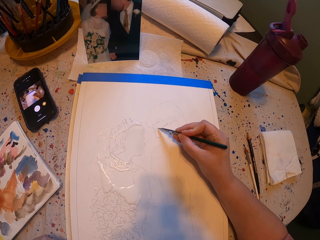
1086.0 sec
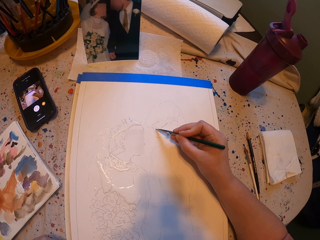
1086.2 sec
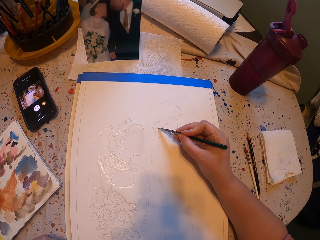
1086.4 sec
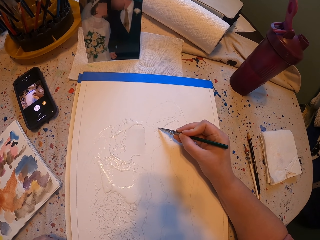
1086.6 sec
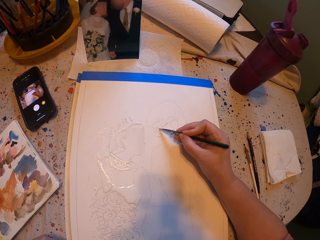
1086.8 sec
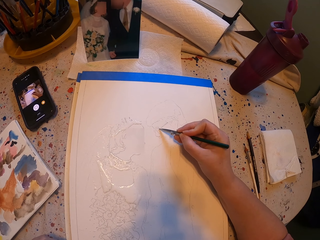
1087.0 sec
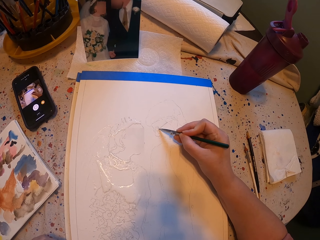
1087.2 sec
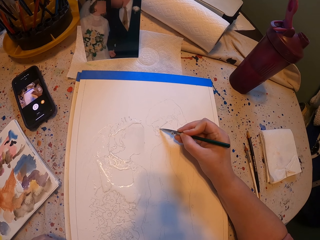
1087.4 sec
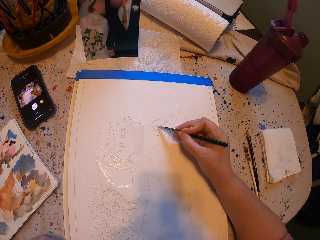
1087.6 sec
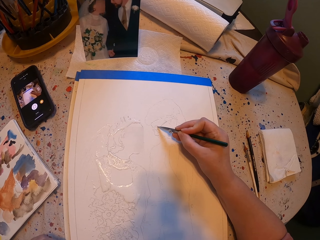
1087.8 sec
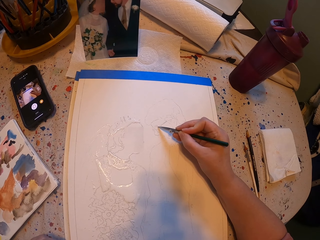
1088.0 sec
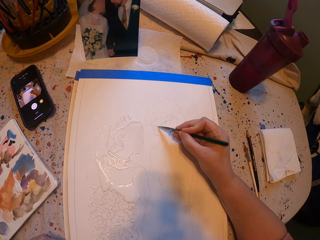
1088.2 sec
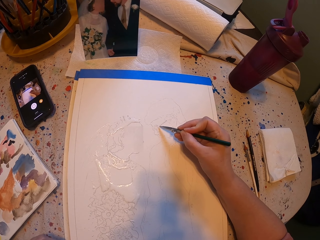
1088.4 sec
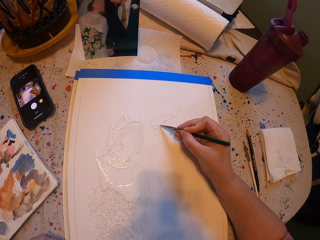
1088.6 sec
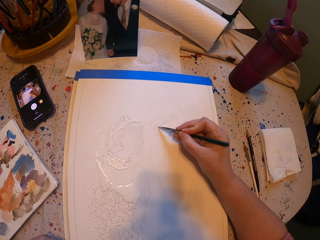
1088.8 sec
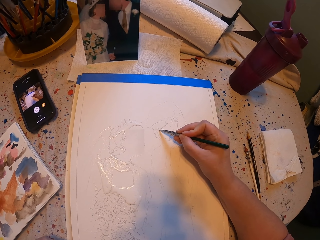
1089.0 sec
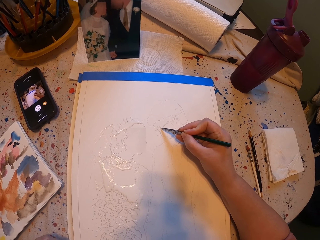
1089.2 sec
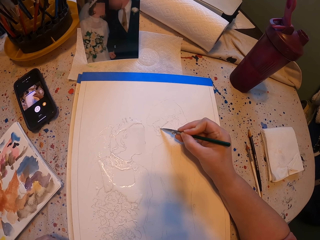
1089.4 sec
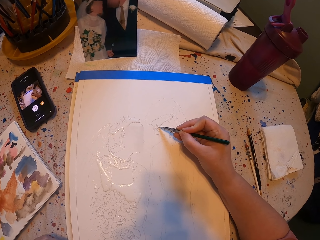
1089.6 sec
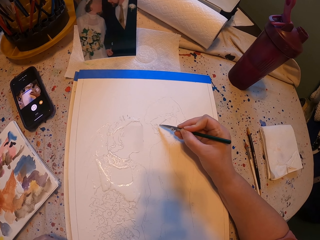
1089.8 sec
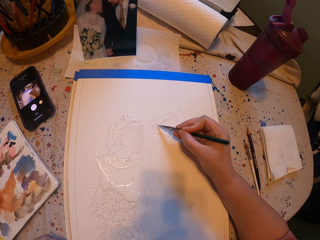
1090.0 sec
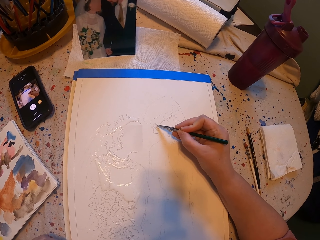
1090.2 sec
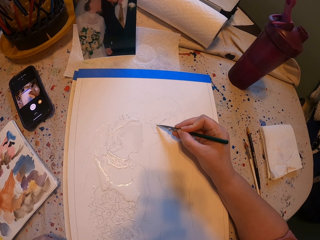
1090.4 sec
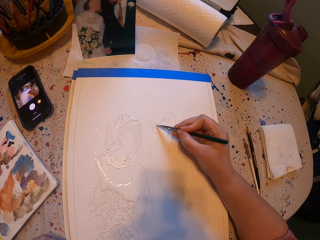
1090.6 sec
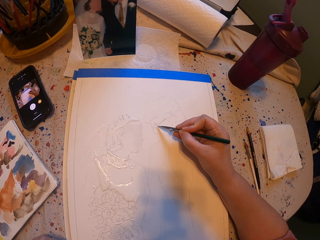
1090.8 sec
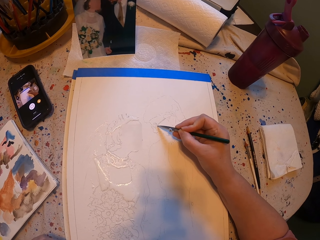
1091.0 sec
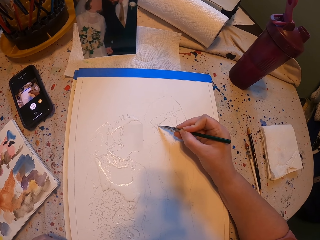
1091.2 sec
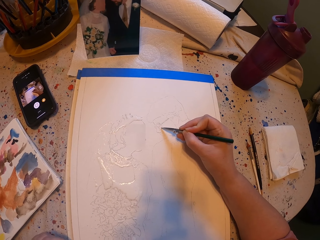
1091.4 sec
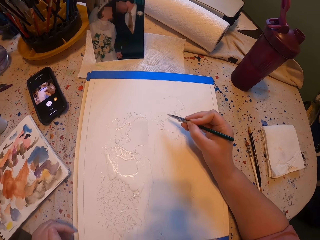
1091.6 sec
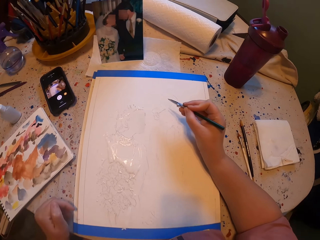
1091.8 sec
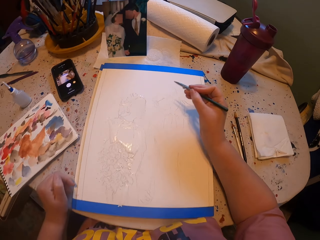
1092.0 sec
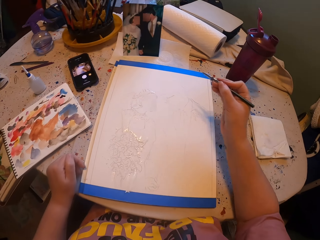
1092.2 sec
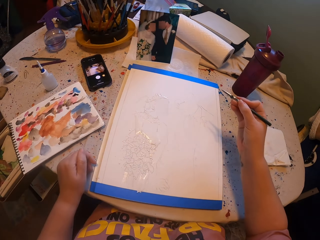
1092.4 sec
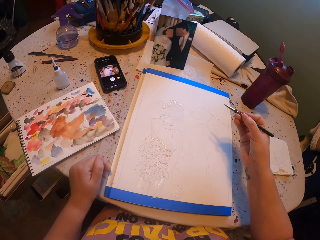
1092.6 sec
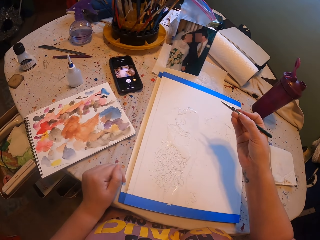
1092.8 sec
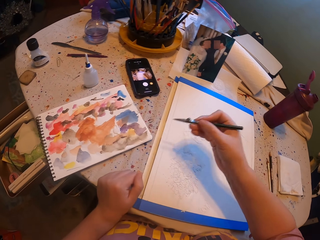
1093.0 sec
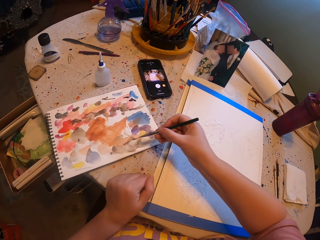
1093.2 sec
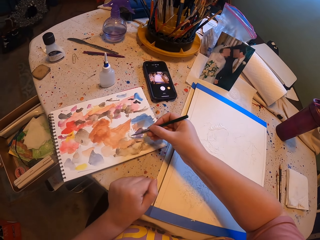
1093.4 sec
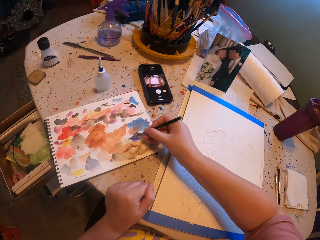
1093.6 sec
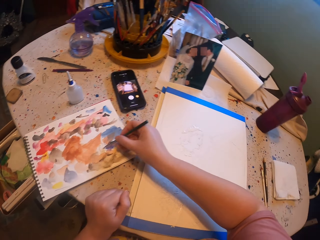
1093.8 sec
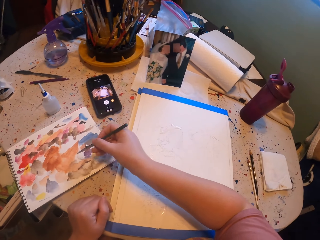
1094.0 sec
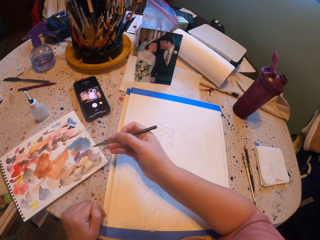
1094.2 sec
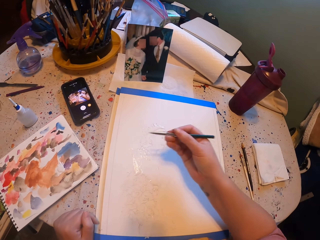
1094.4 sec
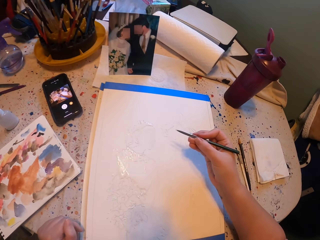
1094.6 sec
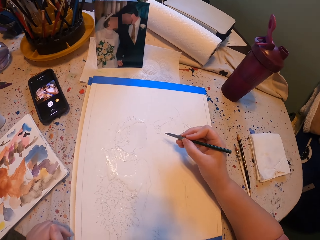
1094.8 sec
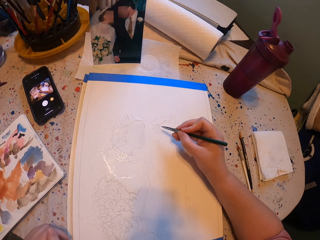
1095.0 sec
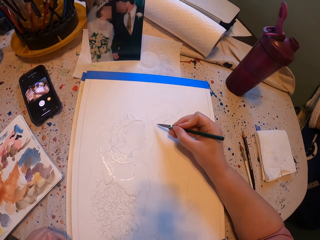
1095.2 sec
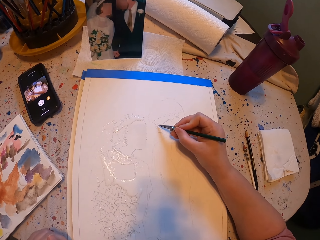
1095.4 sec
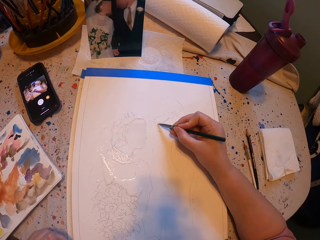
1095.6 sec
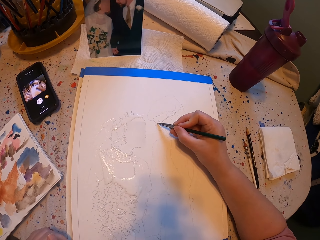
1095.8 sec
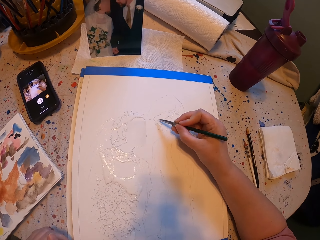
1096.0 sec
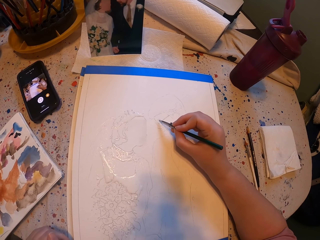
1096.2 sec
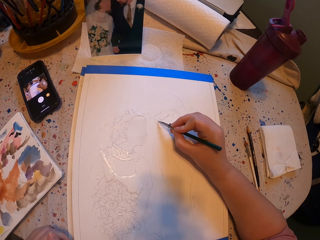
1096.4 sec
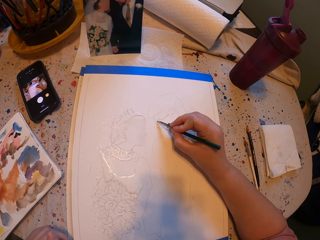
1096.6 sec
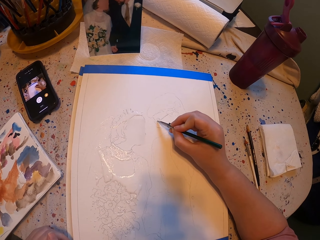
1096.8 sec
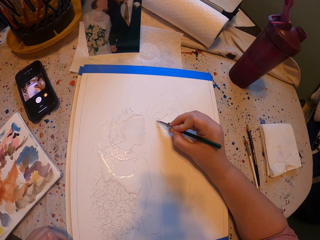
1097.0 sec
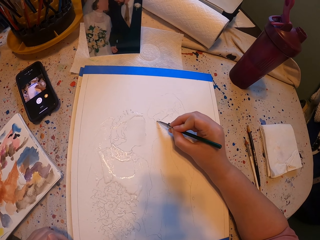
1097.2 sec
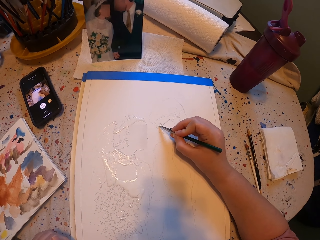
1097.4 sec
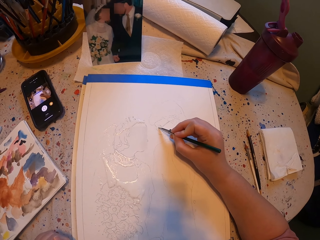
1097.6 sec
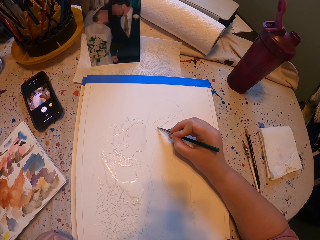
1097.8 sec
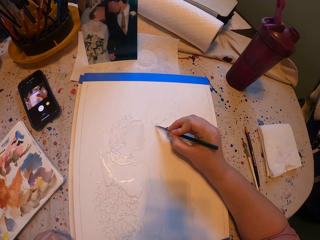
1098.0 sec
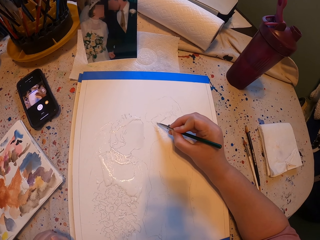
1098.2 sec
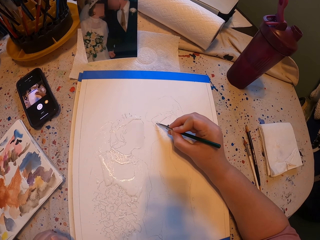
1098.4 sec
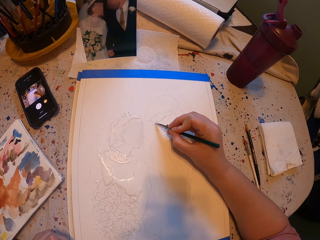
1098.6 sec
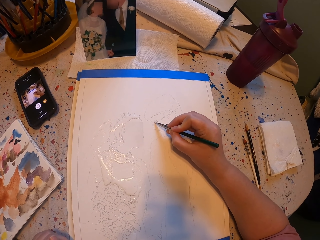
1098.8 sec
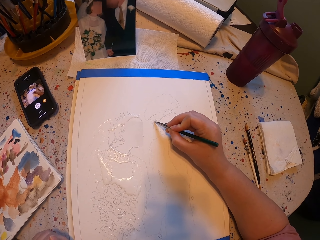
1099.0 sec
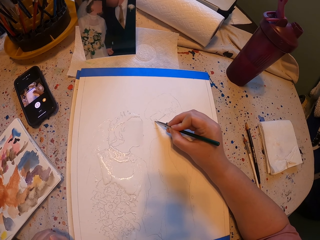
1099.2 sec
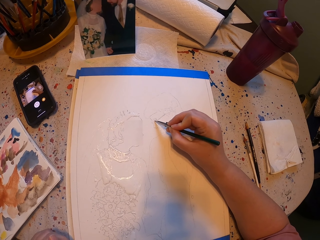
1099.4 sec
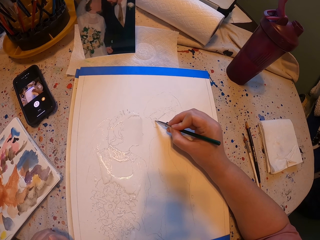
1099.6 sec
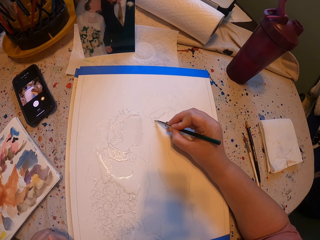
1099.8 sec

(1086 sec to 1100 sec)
The camera wearer rubs the pen brush on a paper ink. They pick paint with the paint brush. They paint a picture with the pen brush on the paper.

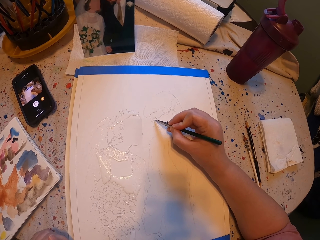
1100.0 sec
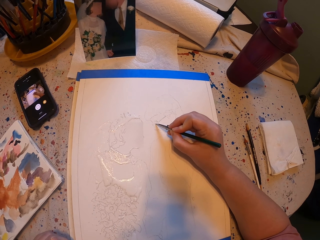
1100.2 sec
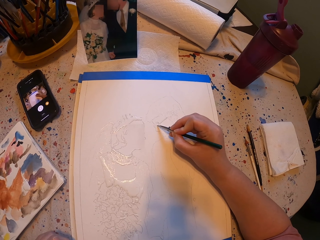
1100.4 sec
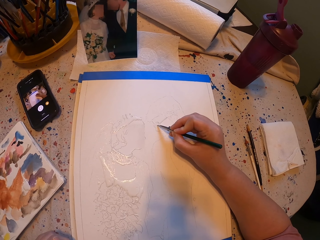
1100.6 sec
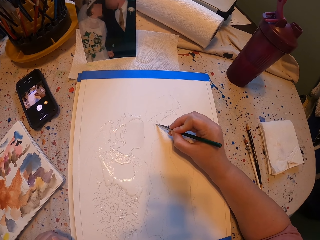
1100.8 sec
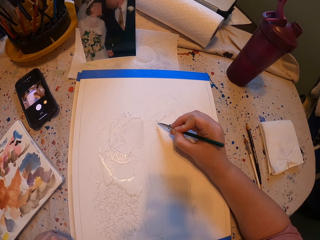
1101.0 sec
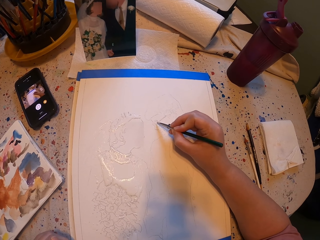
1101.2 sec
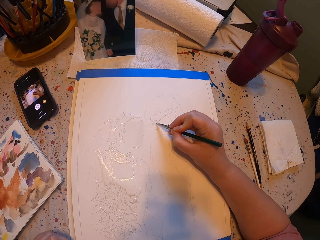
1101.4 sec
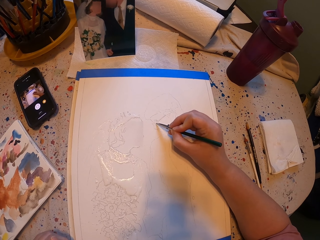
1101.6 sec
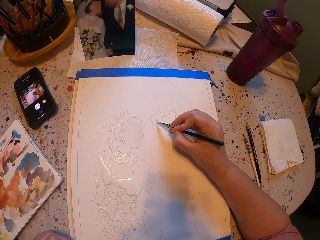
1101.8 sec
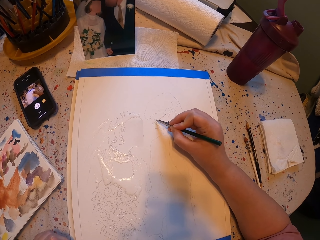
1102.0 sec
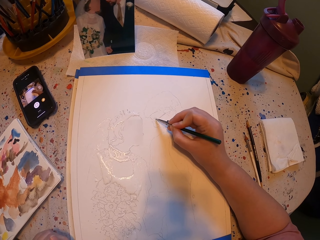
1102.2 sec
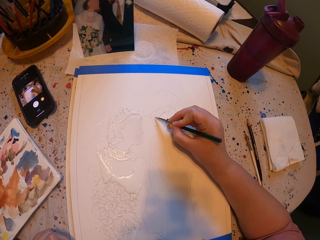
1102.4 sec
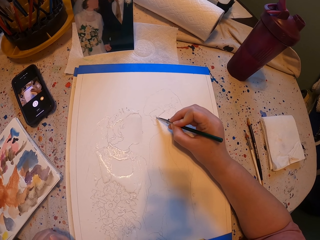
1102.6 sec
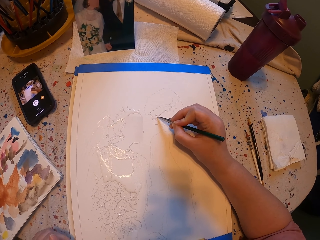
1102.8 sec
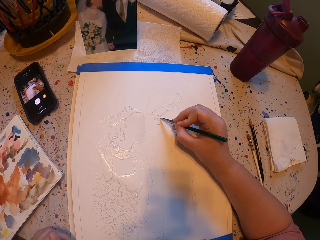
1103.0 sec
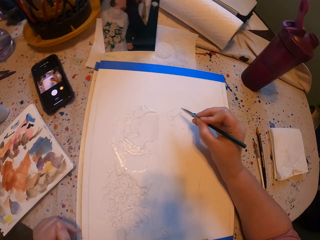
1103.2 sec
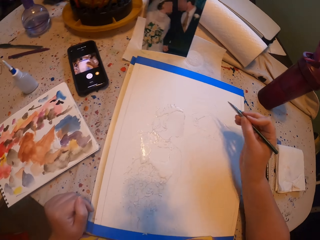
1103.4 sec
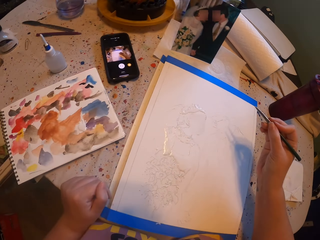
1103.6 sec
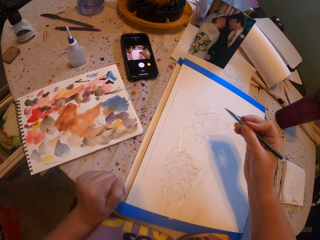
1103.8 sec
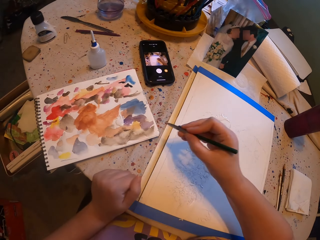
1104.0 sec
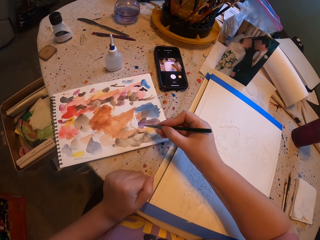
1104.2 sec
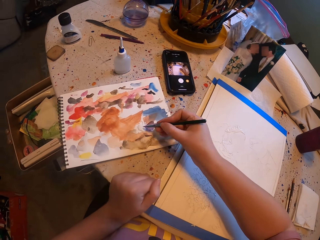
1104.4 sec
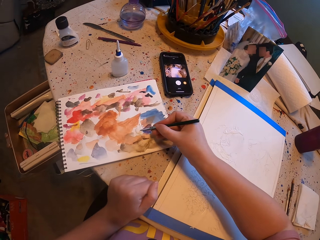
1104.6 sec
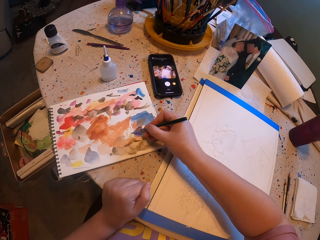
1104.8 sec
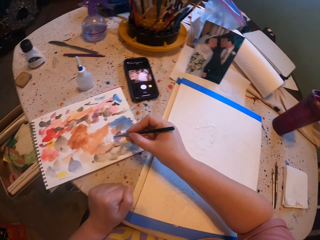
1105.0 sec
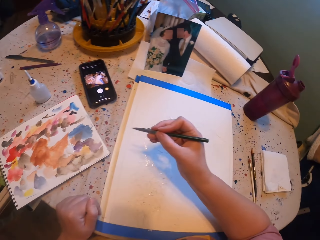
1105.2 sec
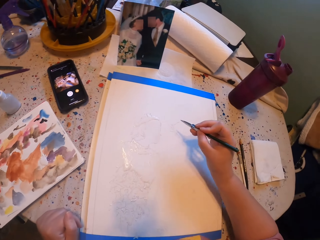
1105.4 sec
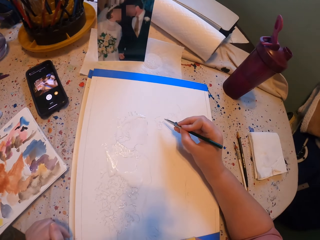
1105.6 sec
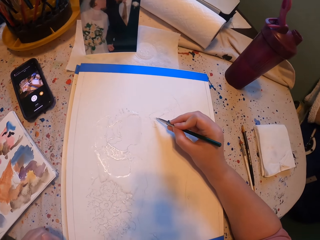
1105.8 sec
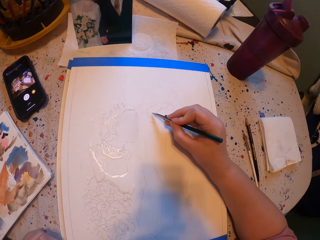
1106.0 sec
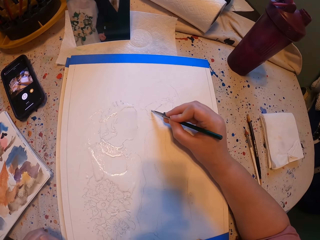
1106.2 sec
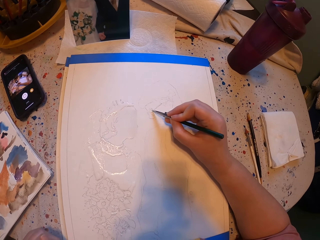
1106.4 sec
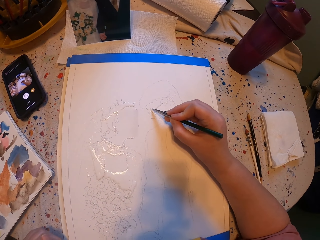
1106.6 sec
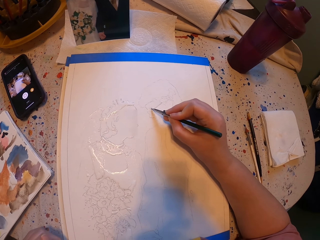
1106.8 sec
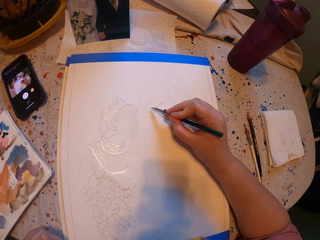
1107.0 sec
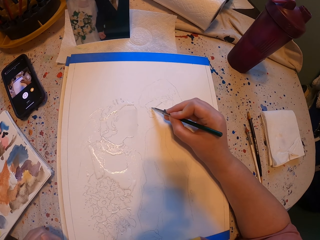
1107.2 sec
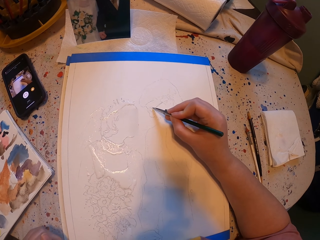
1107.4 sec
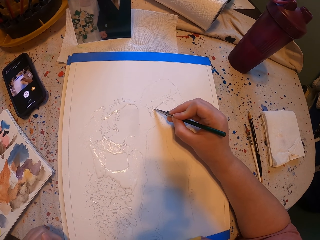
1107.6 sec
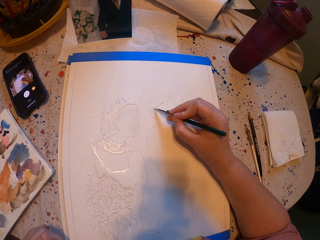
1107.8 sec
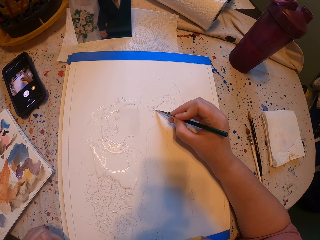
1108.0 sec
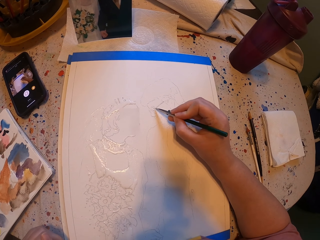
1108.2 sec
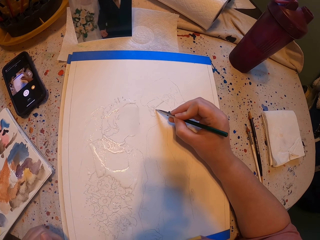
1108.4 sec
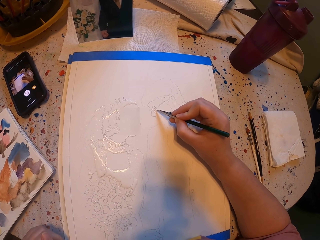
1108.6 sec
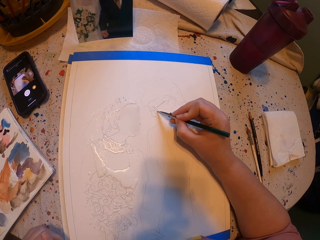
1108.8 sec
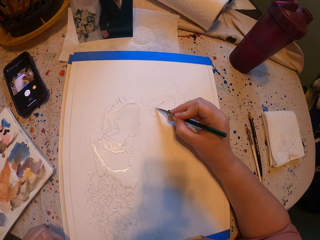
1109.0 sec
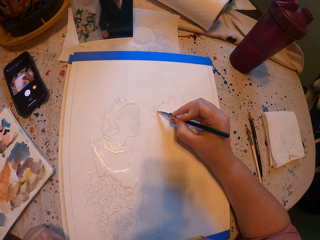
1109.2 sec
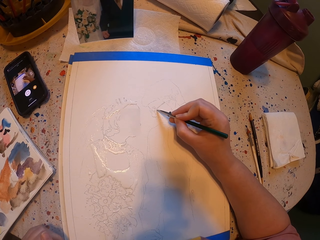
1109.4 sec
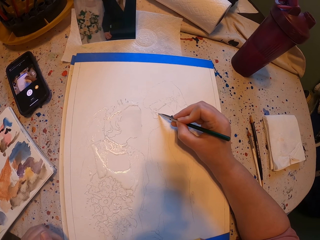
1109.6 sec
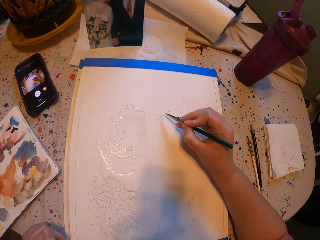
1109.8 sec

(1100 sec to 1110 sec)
The camera wearer rubs the pen brush on the ink paper. They dip the paintpen into the paint. They paint a picture with the pen brush on the paper.
